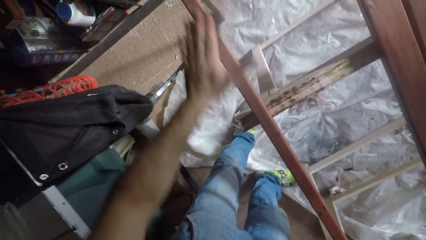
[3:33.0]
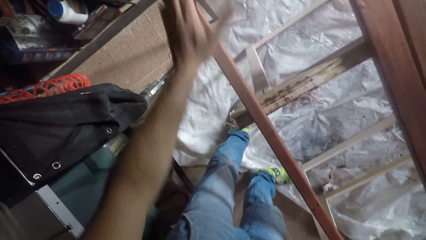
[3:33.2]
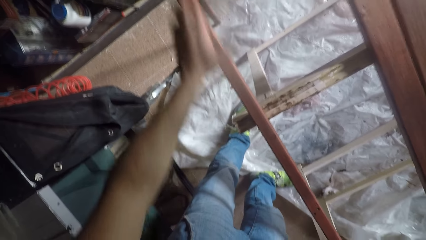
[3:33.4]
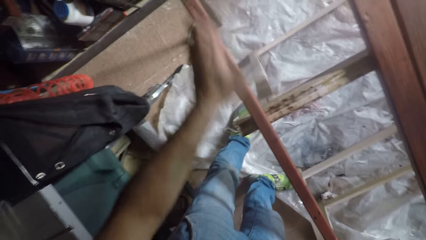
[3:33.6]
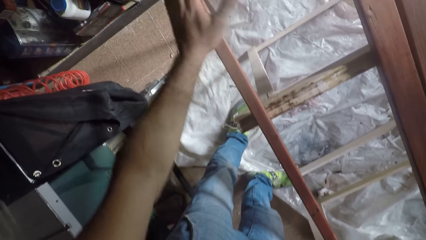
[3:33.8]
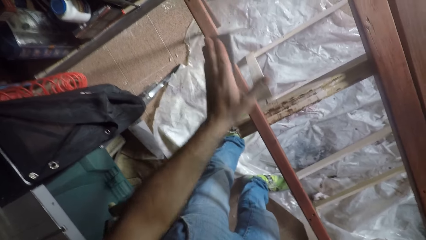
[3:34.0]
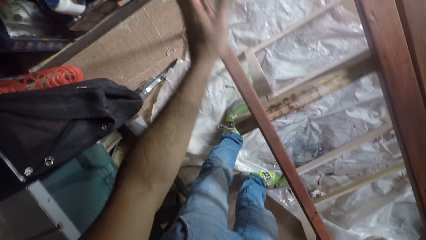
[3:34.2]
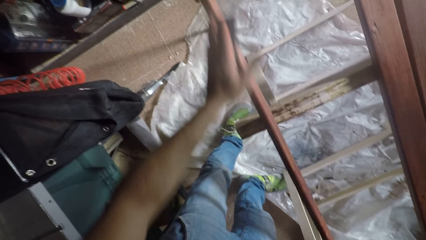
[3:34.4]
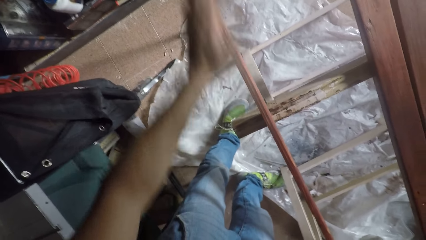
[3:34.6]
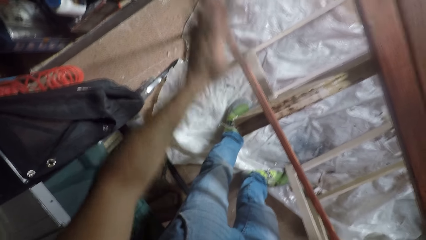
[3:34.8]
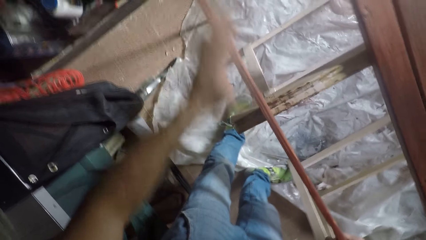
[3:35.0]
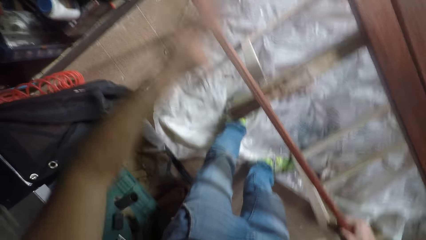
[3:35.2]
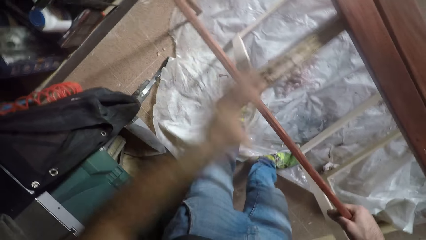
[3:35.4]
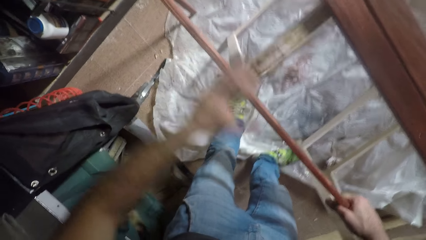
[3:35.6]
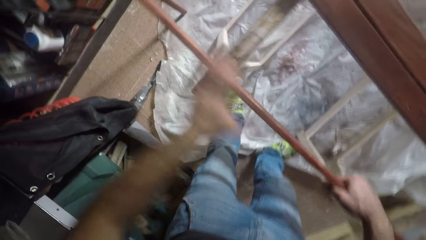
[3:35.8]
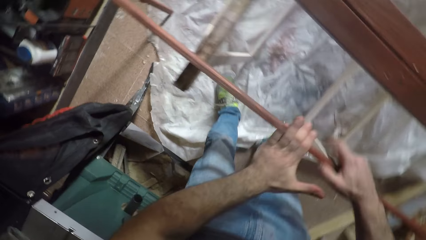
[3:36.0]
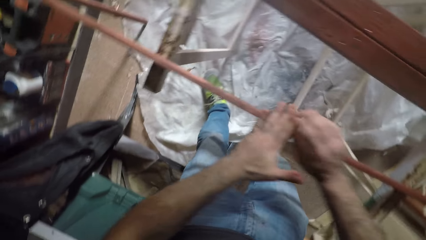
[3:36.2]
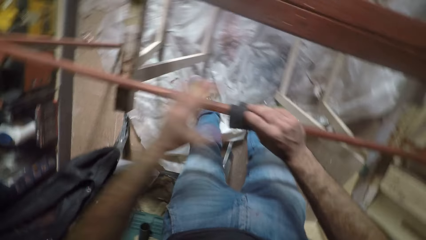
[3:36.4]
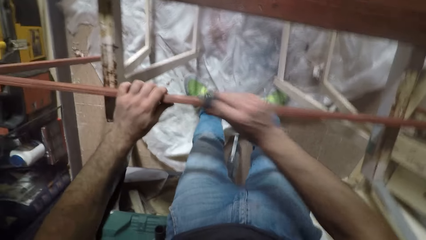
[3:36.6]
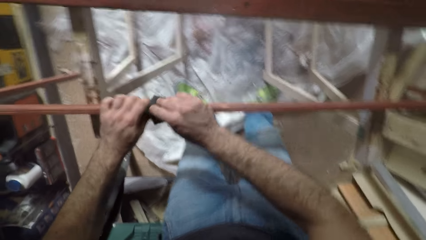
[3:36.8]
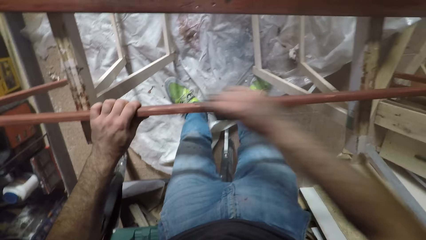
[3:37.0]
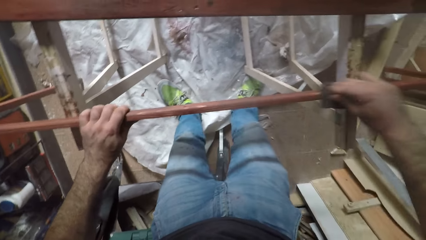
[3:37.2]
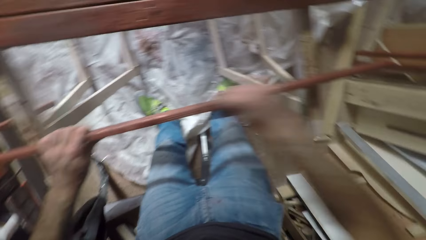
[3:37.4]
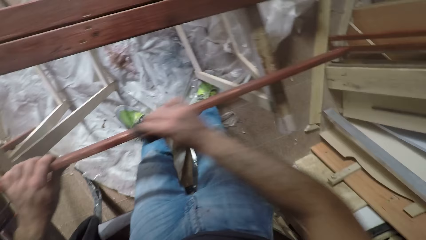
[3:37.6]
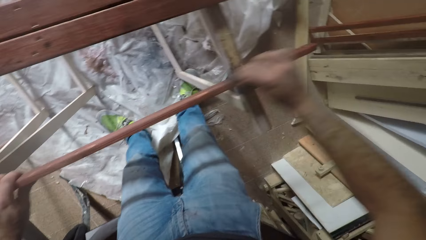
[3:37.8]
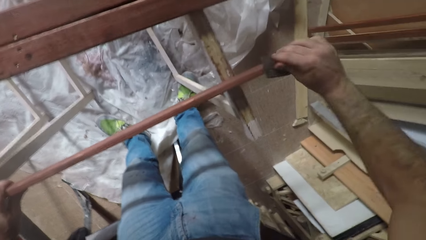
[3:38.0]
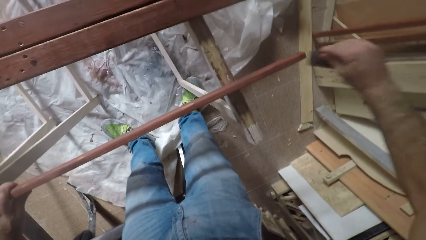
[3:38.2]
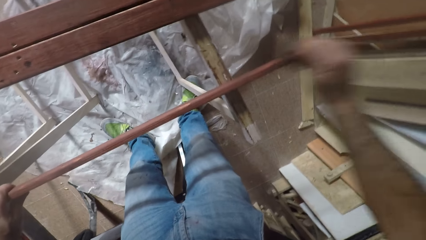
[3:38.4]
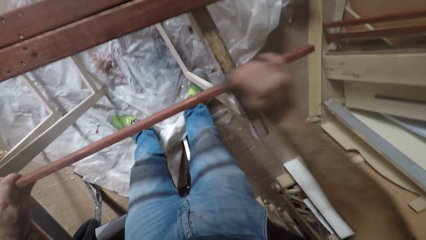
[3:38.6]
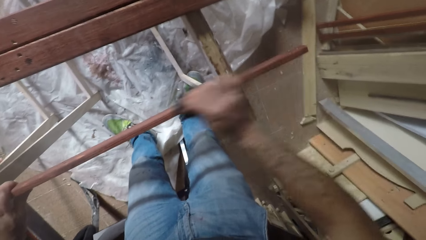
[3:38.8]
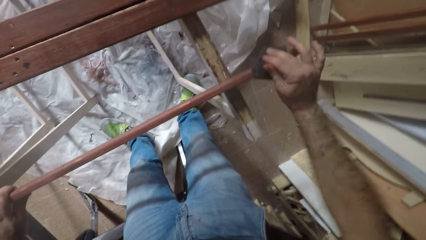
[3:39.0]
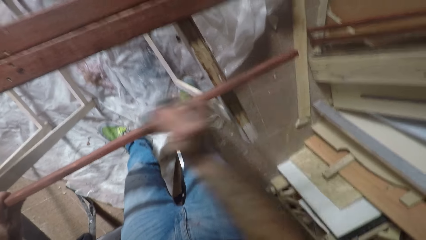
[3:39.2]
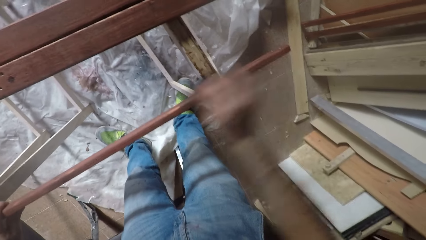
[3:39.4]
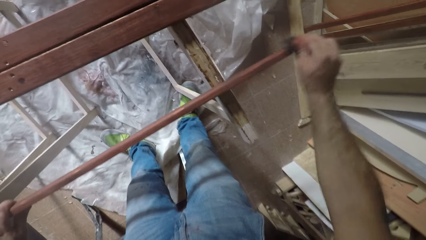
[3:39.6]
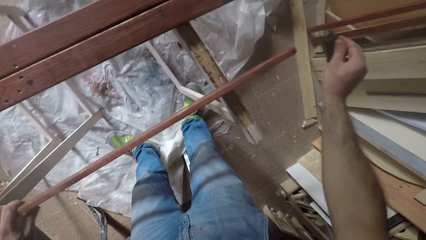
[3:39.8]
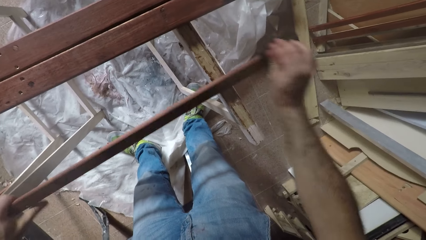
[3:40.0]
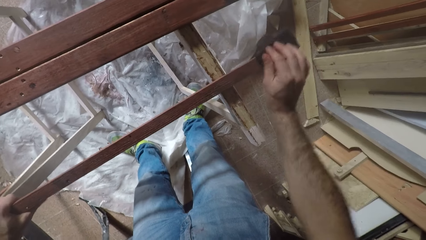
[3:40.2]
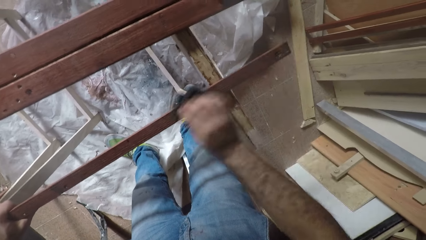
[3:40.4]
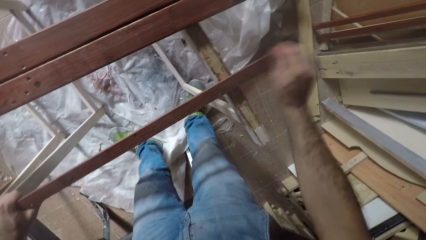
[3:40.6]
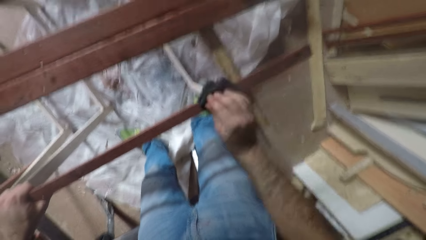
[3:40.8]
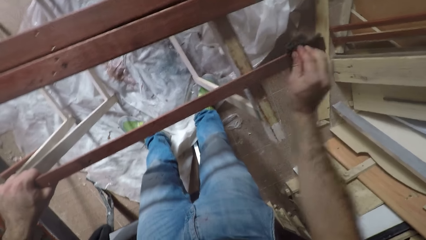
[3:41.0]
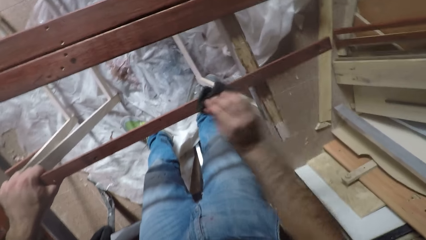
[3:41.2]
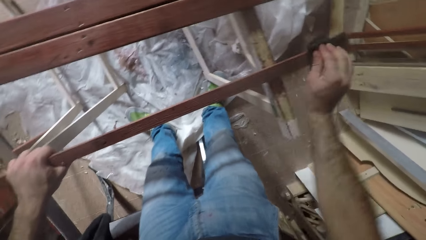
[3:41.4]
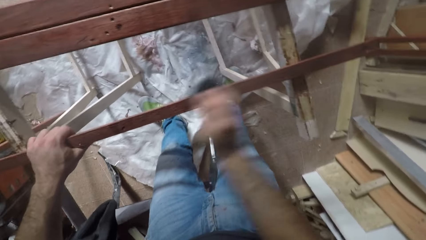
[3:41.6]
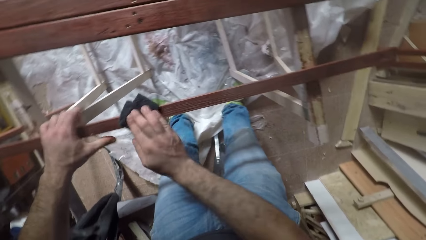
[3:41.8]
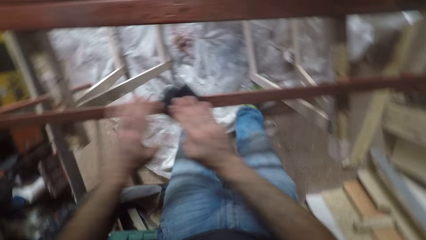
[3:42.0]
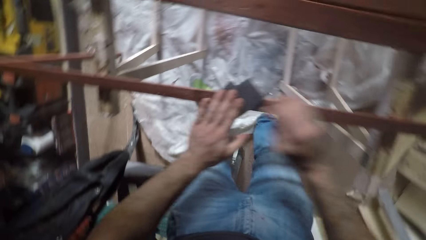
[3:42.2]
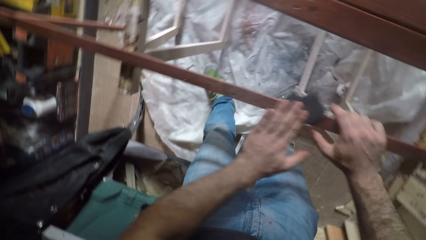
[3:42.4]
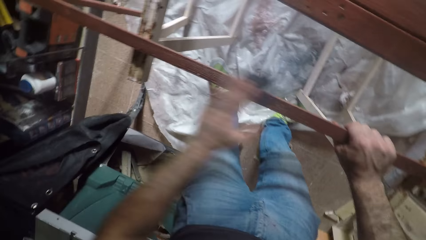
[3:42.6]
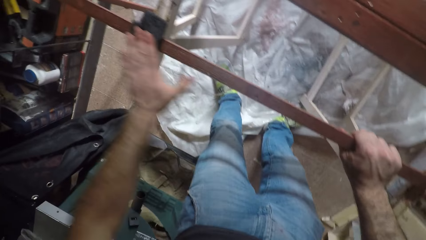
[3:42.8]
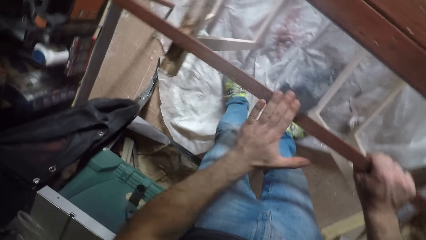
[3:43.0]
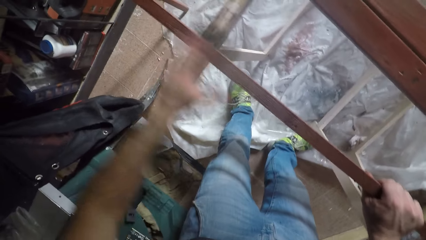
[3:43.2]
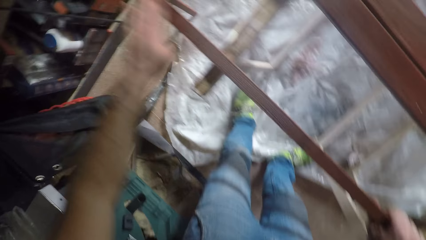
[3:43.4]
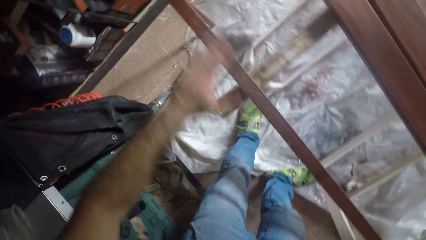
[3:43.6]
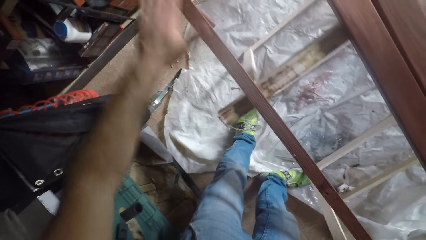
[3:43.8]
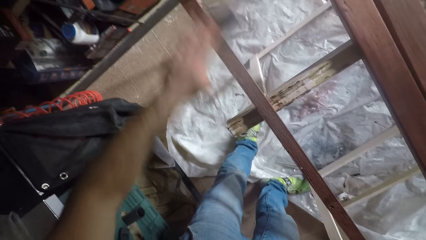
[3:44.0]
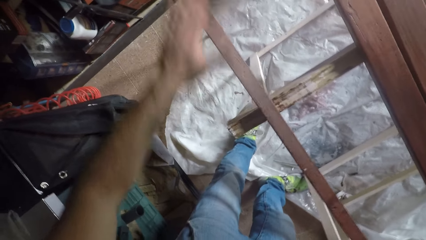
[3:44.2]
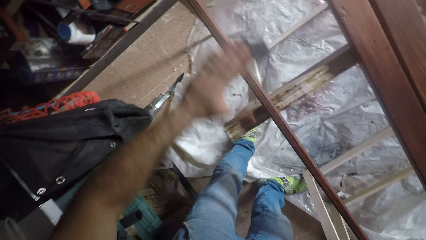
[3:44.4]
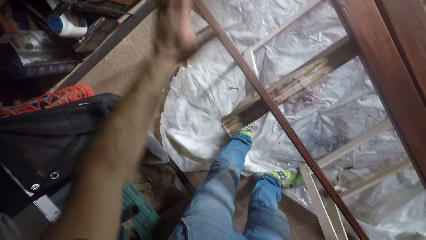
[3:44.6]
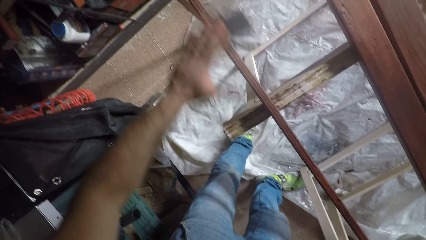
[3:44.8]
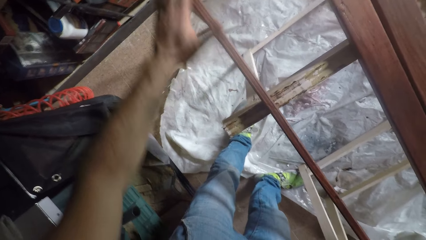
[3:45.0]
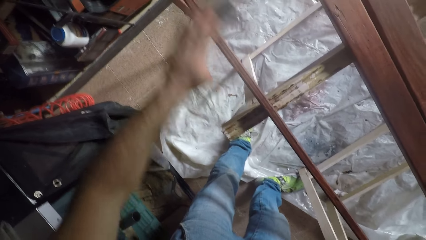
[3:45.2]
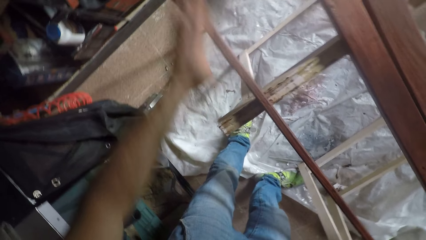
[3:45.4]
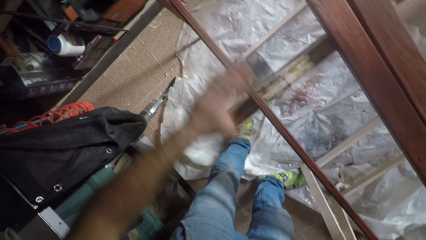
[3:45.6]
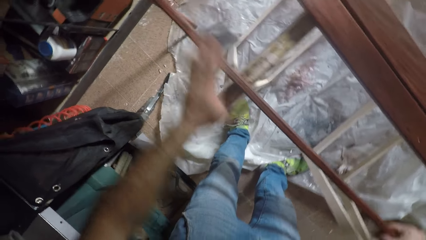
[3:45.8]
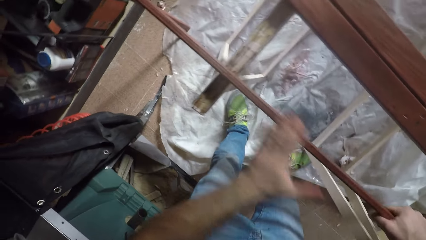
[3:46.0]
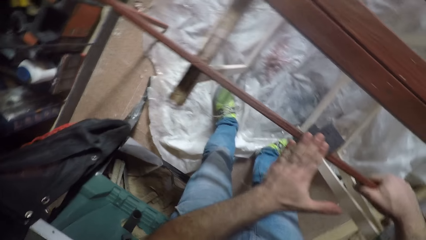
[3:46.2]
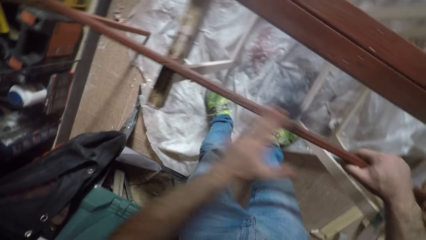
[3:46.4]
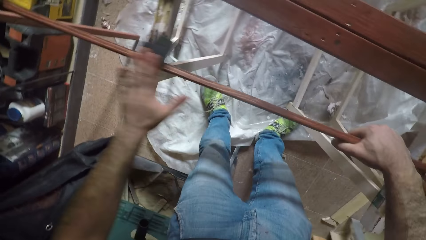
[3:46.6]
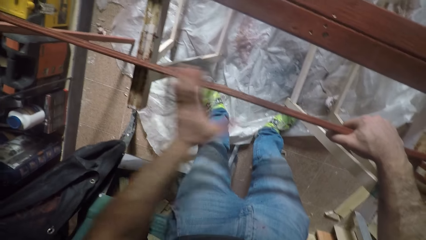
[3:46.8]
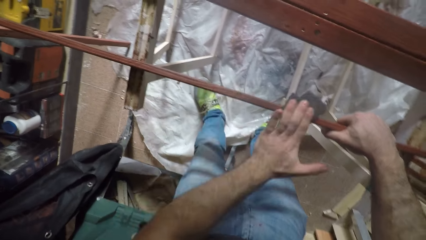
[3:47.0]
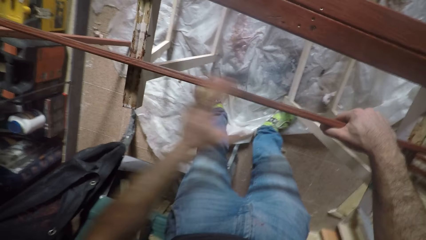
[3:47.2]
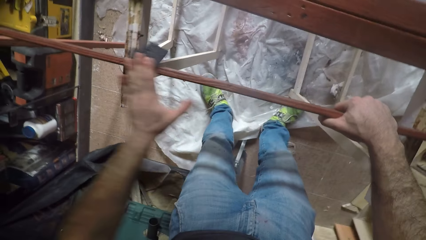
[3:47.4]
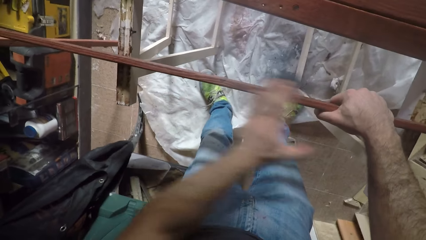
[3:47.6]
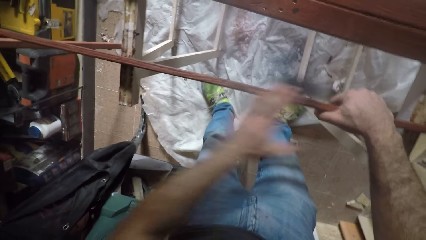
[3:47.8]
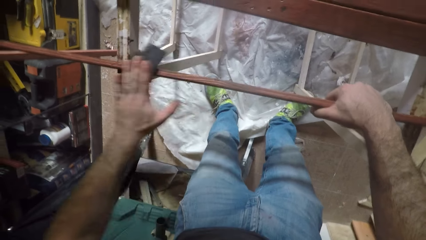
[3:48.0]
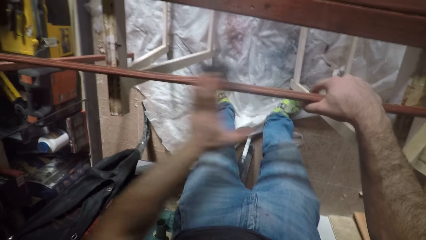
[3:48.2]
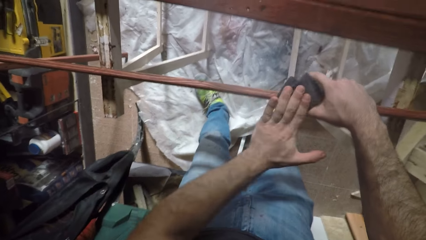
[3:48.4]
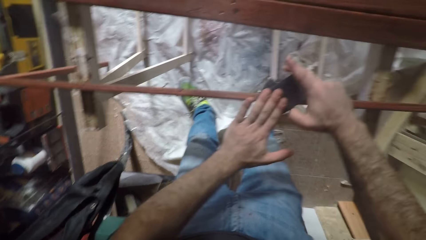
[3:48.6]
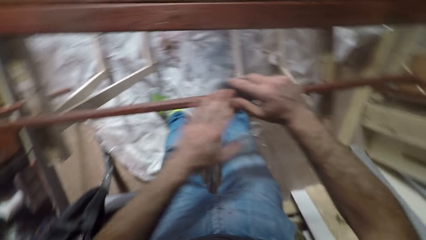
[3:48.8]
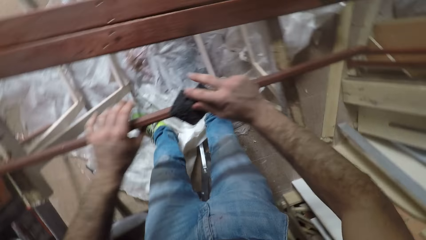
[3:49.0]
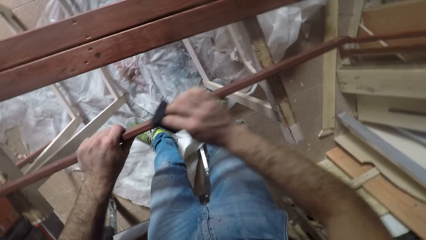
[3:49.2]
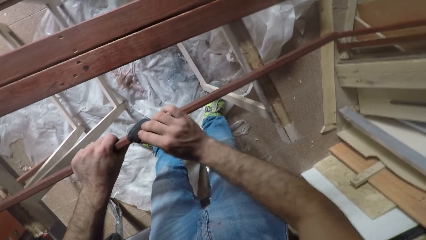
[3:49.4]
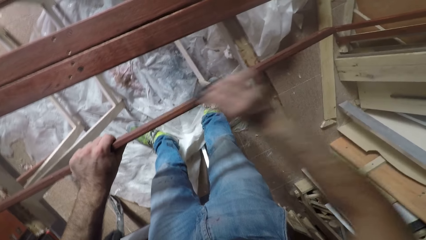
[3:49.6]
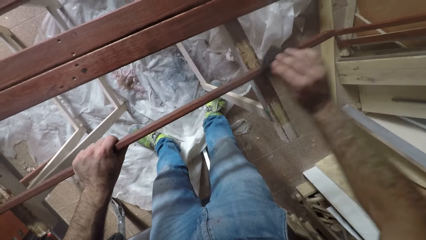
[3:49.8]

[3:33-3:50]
The camera wearer turns the wood. They turn the wood repeatedly.
